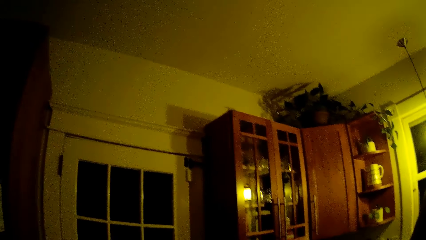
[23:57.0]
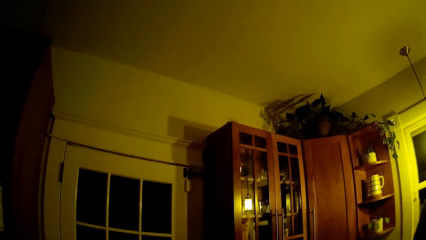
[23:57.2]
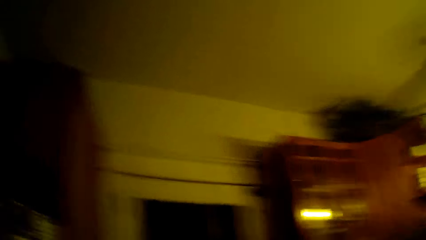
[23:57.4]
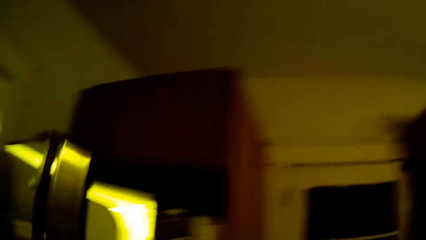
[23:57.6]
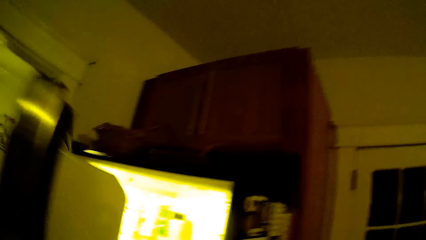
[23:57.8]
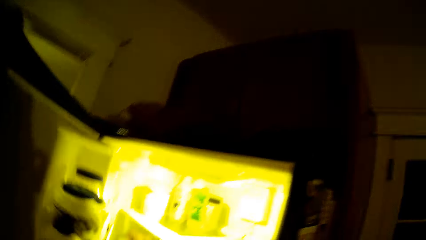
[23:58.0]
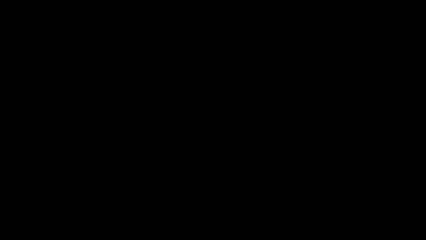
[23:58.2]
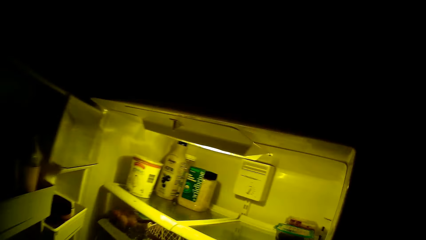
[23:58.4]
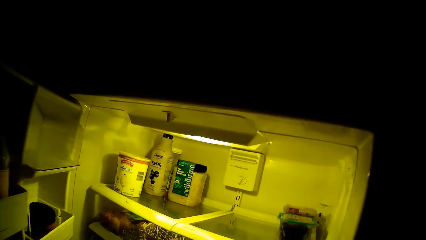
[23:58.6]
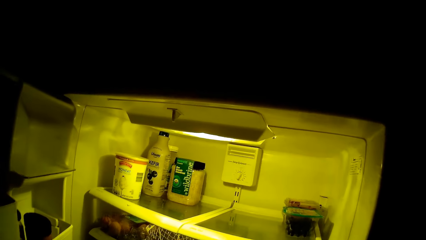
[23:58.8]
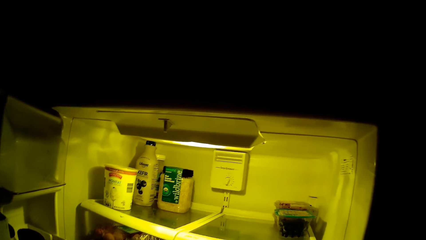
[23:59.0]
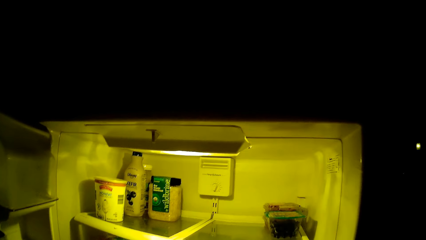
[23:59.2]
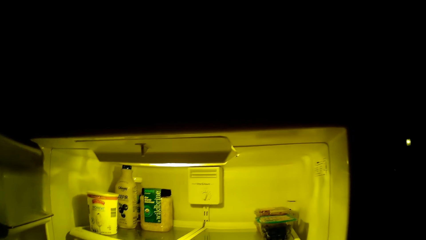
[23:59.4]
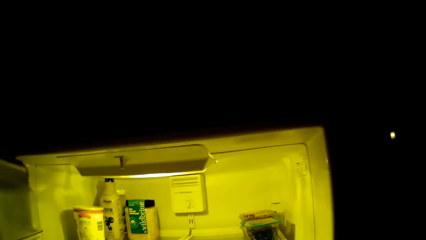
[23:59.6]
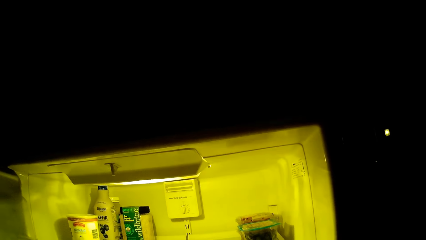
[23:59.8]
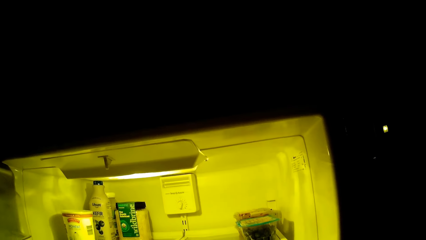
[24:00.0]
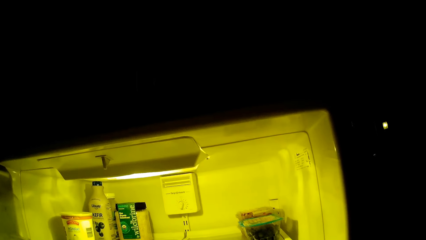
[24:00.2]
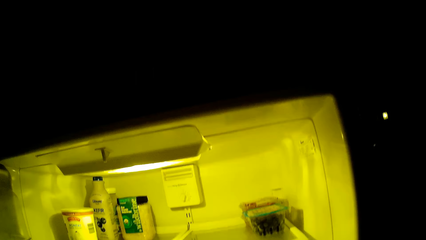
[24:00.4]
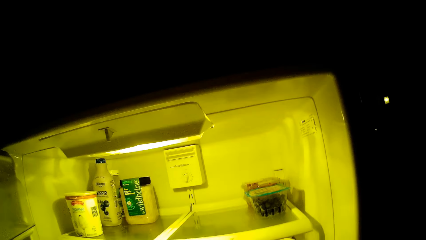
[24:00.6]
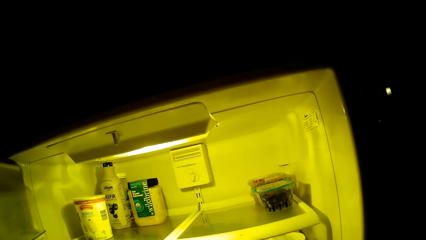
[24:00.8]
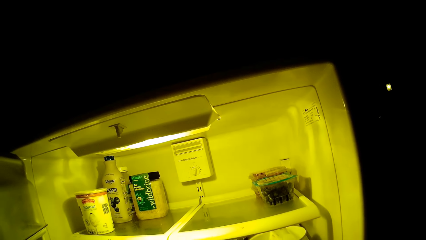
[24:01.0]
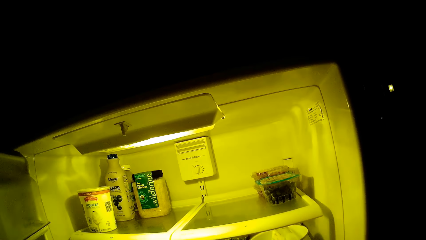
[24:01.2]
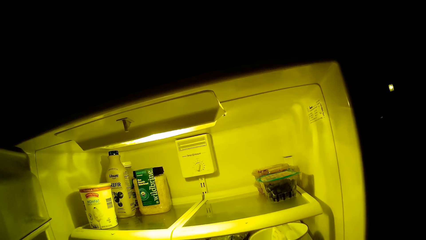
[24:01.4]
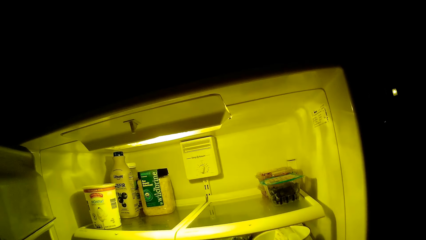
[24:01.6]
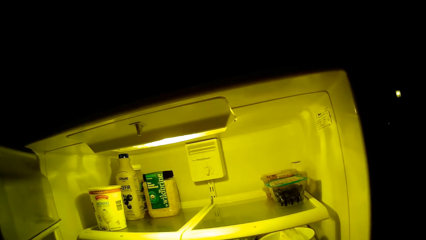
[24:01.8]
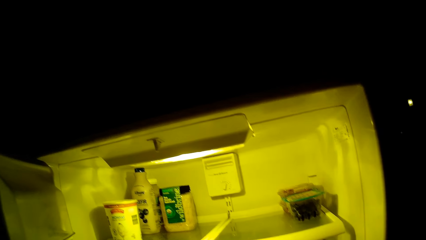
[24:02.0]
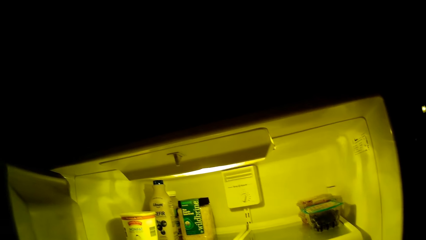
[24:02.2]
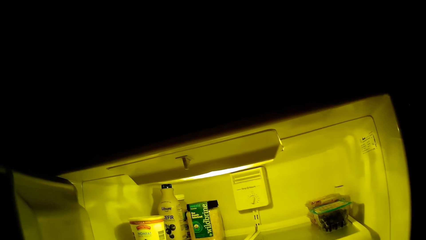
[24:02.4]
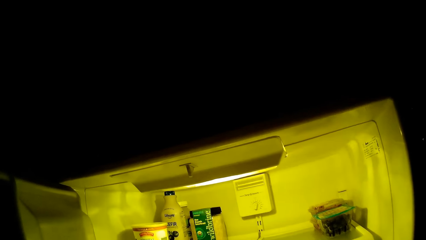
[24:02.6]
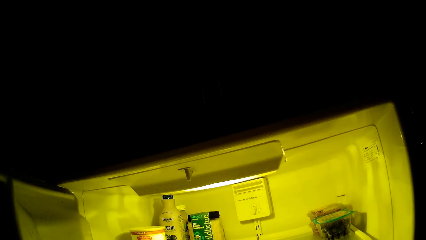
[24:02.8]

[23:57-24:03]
The camera wearer opens the fridge door with her left hand.

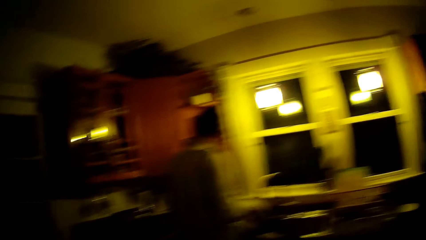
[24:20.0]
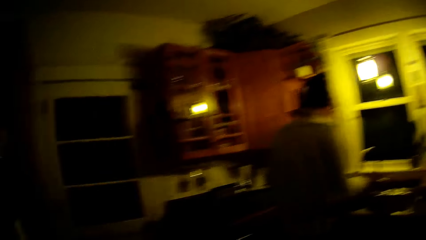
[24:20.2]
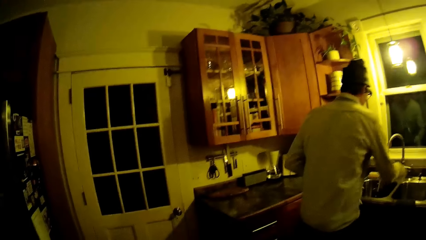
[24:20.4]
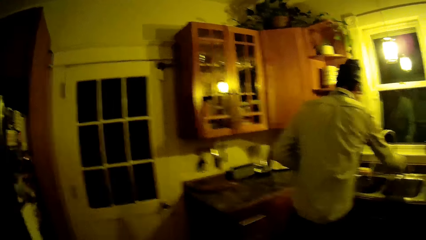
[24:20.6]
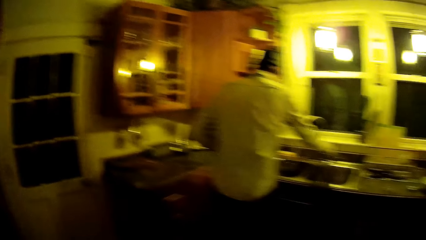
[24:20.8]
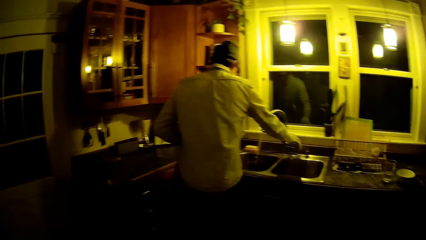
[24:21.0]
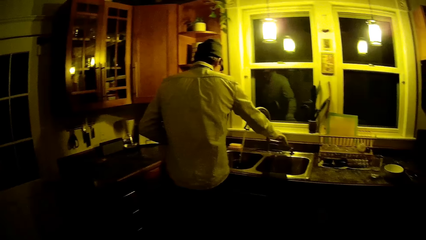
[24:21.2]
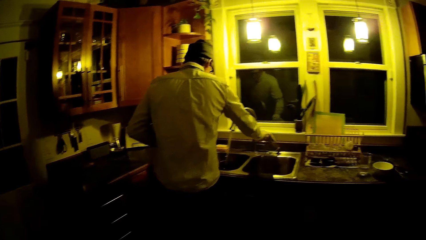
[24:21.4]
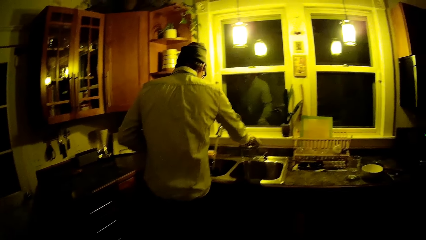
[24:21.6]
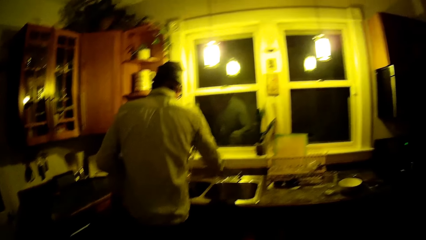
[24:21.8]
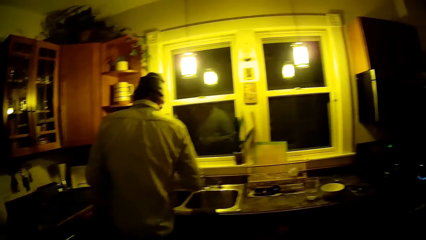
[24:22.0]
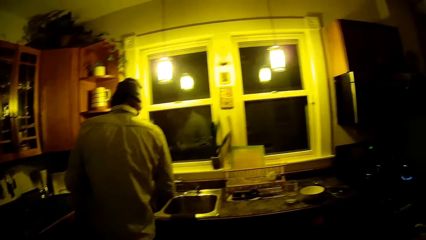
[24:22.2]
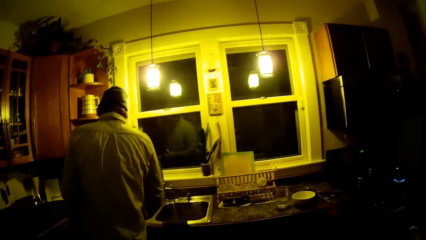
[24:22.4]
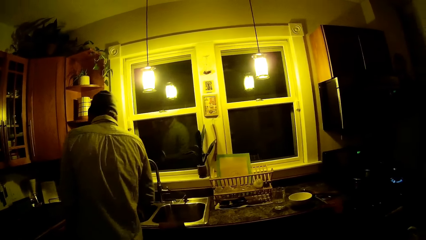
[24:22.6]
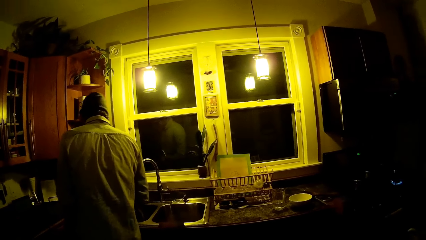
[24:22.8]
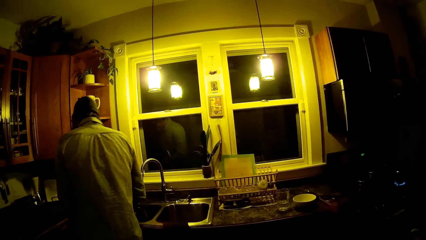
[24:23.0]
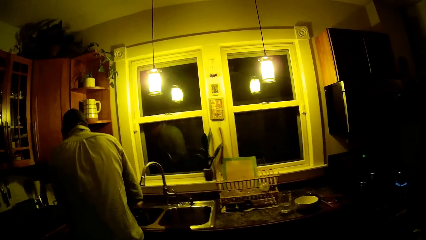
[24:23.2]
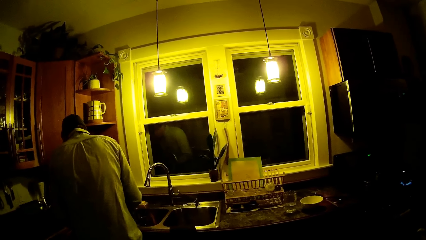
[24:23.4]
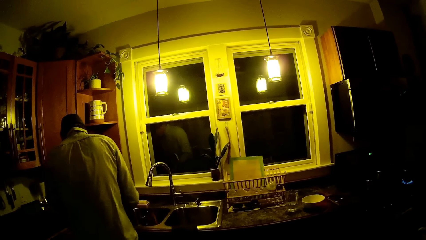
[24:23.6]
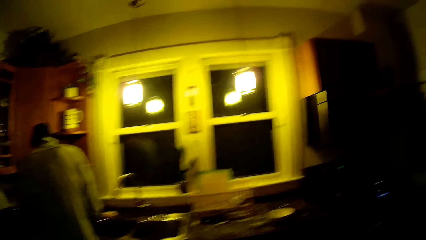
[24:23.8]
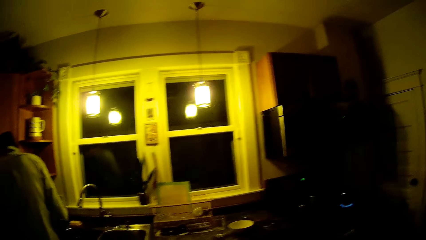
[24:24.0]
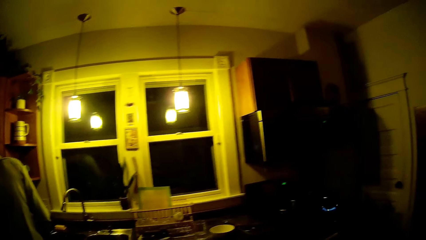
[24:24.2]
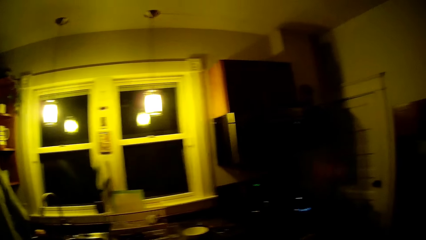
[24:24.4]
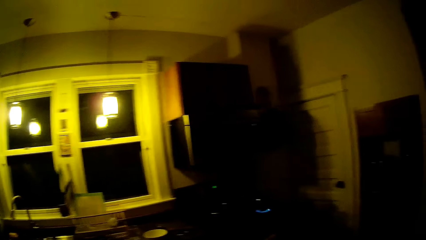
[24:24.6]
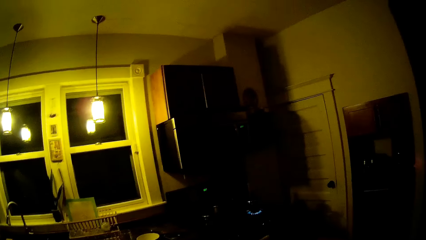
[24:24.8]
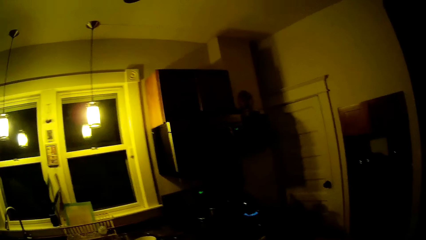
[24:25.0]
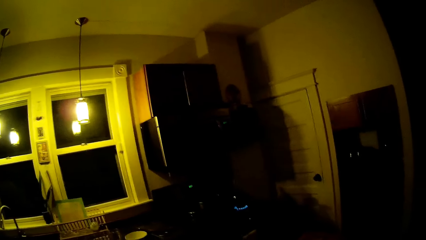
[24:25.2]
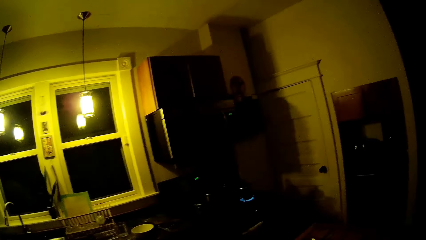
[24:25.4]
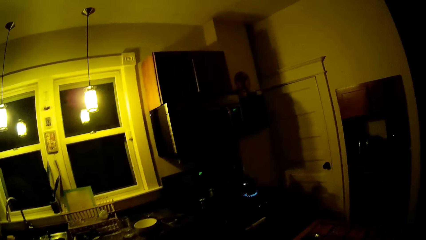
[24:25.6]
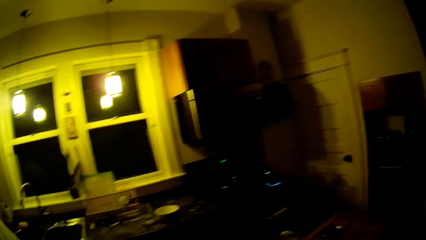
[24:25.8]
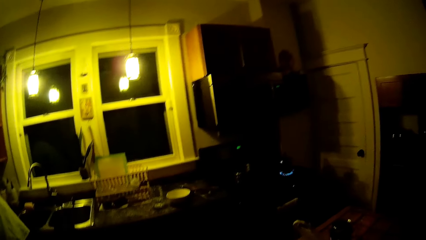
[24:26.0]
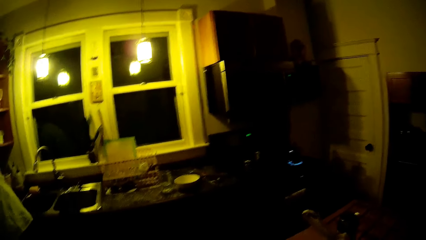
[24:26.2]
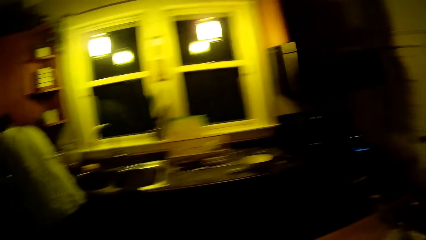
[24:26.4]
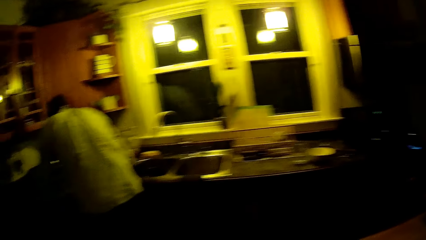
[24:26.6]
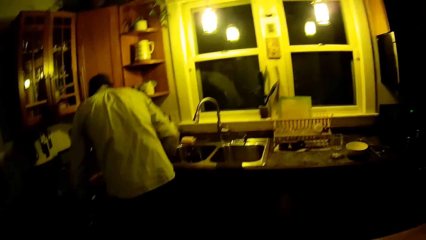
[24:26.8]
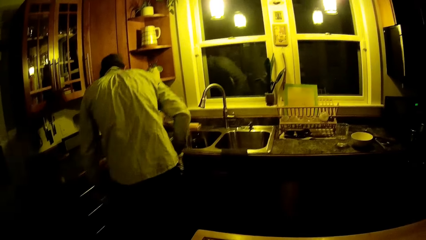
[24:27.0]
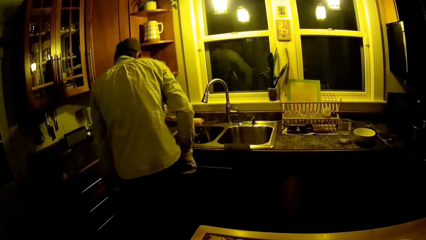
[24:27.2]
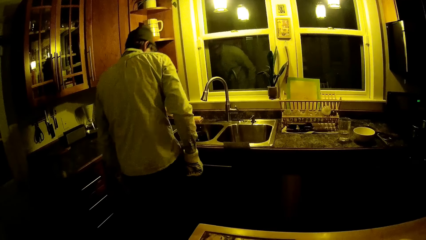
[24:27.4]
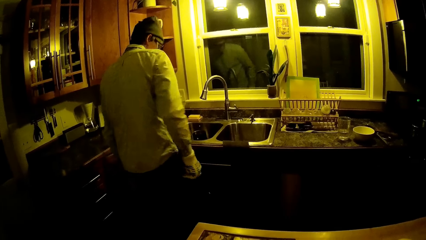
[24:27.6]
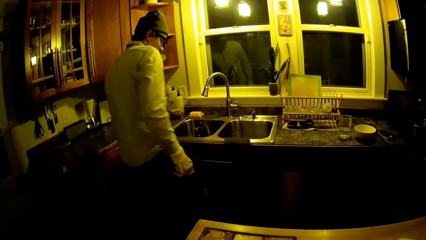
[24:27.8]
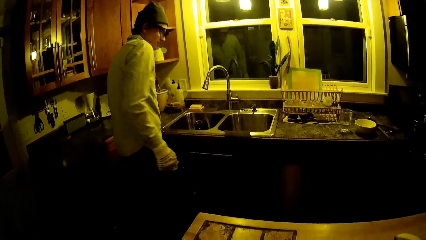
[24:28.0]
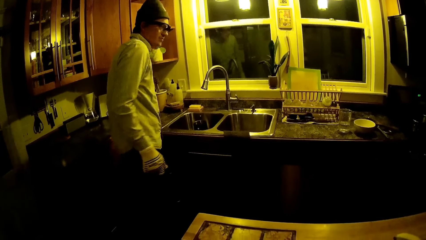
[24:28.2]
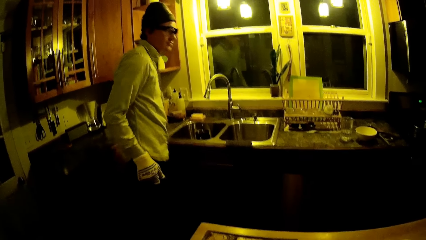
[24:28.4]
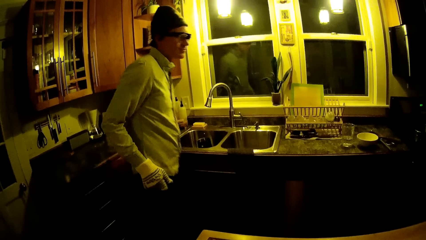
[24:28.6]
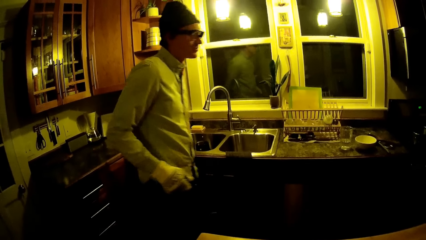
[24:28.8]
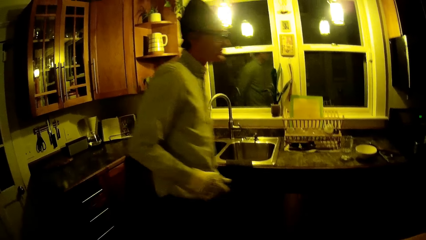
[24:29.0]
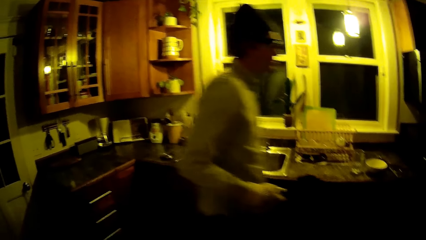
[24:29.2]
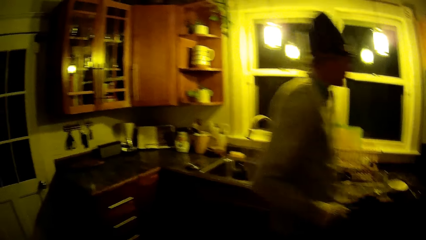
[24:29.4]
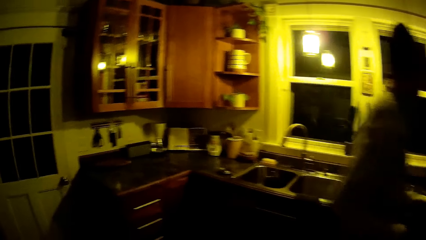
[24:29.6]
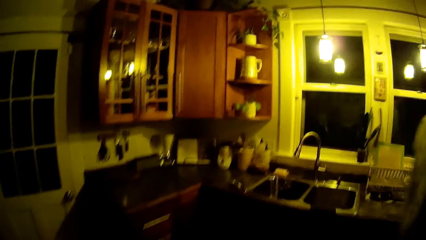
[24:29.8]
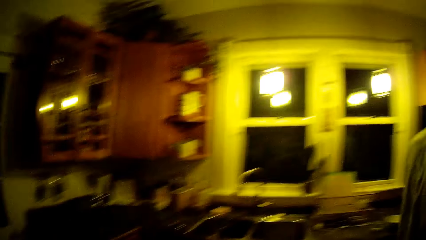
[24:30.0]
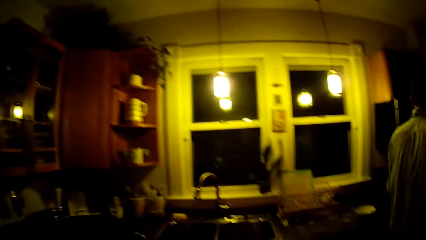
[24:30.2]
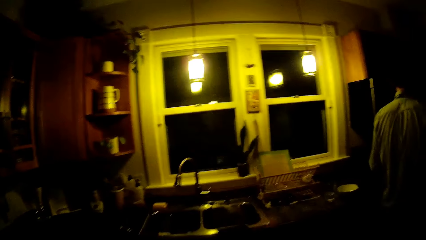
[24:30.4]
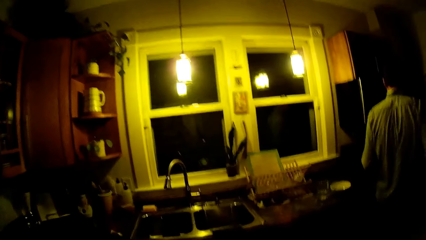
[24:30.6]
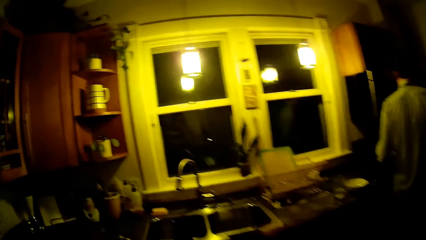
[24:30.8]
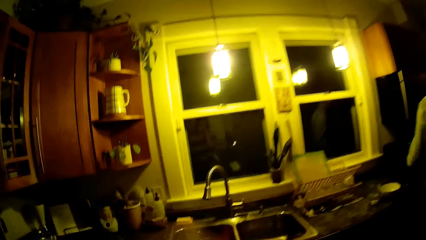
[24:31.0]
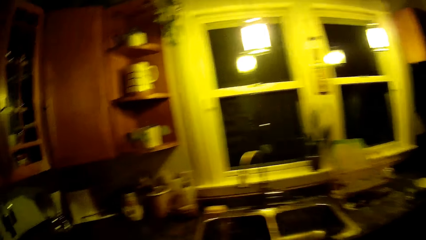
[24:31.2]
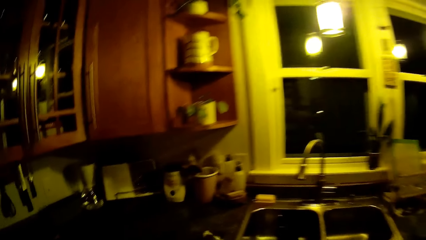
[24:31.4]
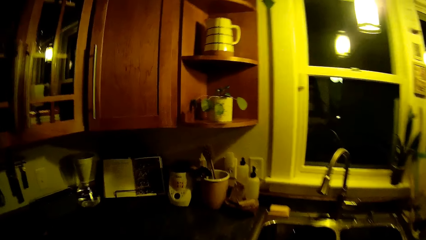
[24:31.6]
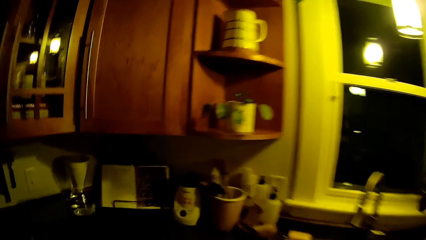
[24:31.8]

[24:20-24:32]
The man closes the kitchen sink tap with his right hand. He closes a cupboard under the kitchen counter with his left hand. The camera wearer walks towards the sink.
